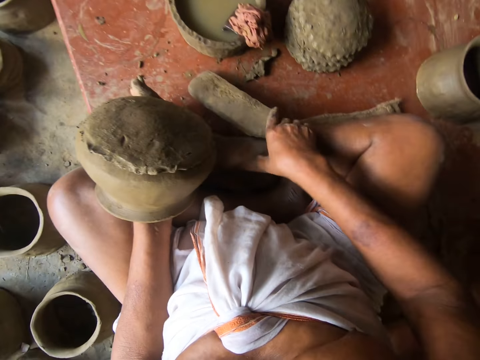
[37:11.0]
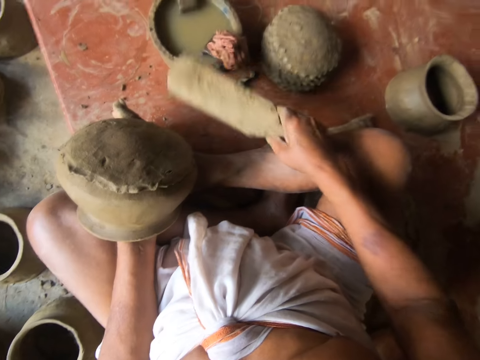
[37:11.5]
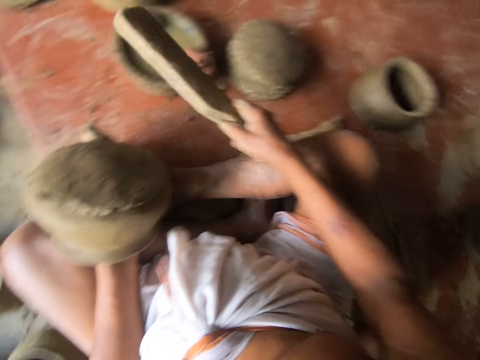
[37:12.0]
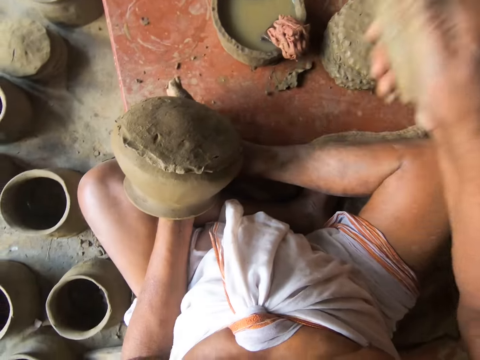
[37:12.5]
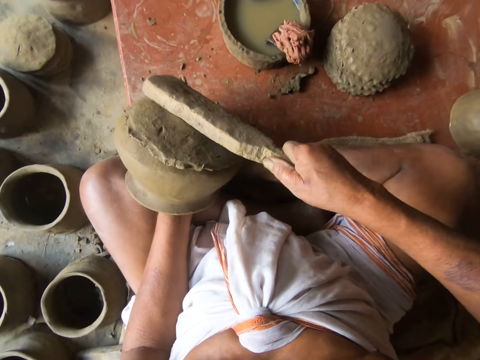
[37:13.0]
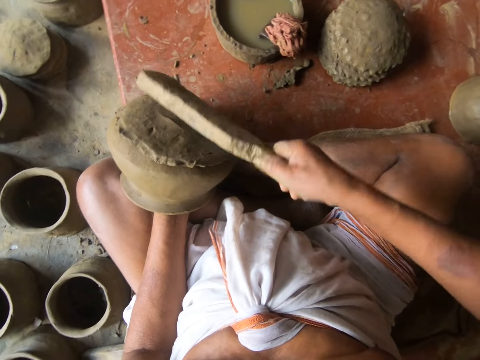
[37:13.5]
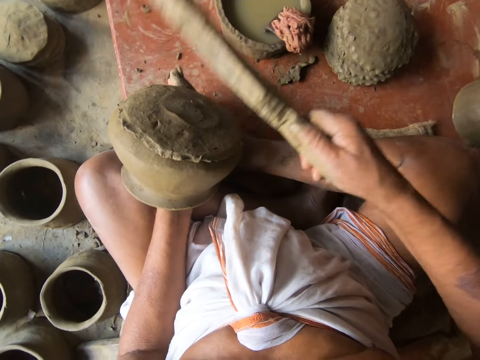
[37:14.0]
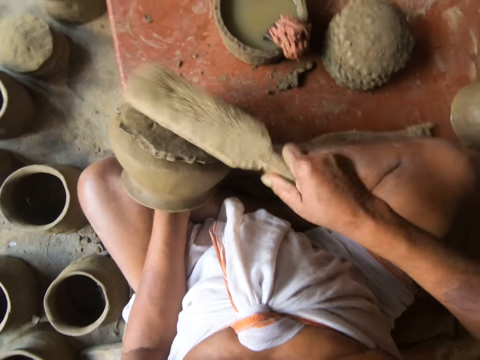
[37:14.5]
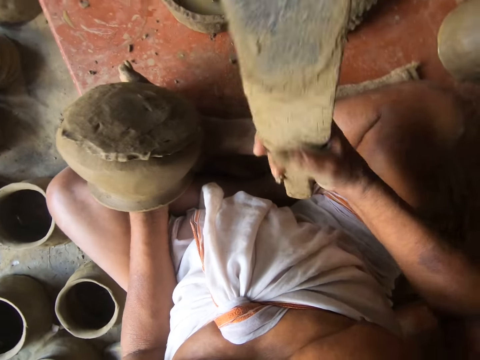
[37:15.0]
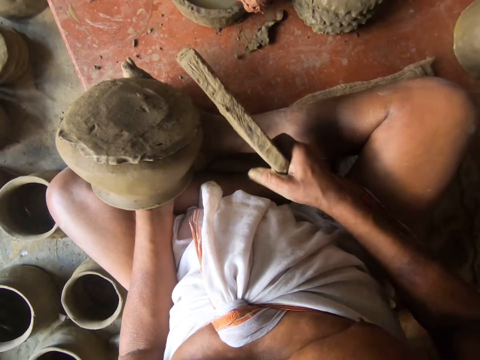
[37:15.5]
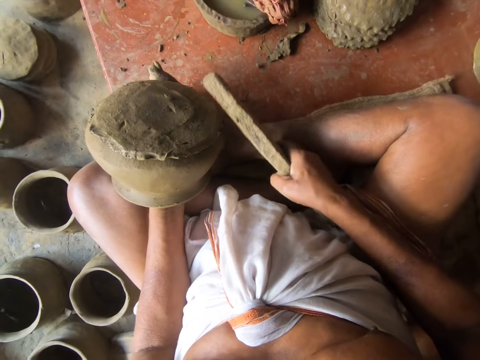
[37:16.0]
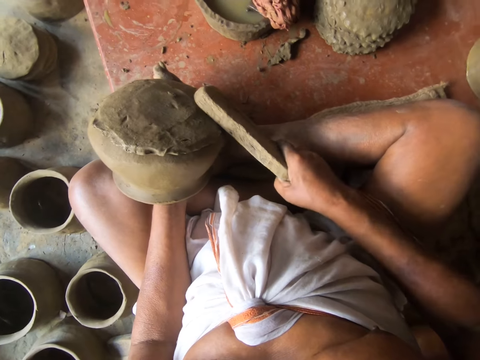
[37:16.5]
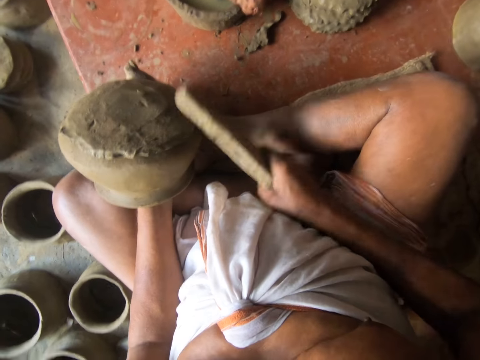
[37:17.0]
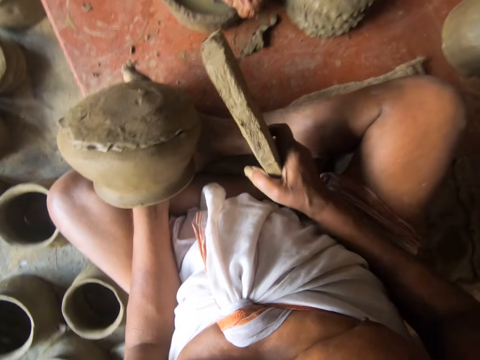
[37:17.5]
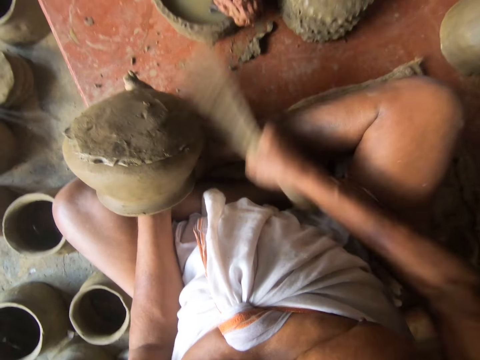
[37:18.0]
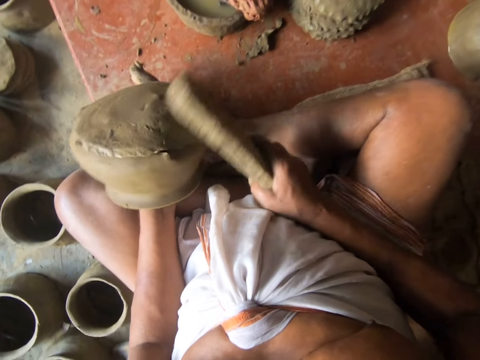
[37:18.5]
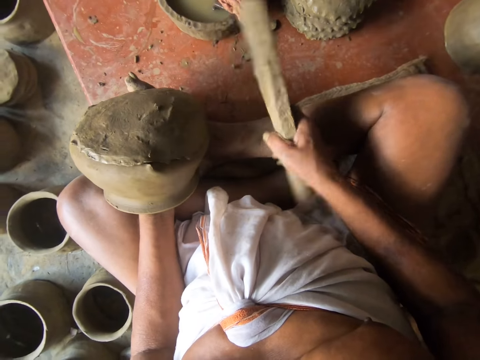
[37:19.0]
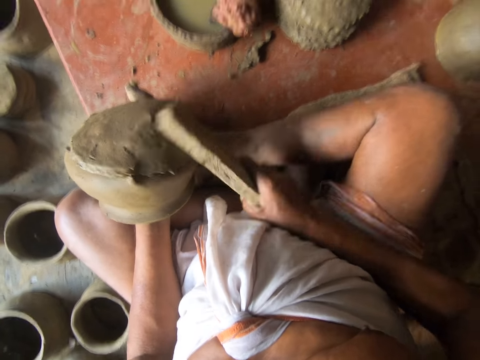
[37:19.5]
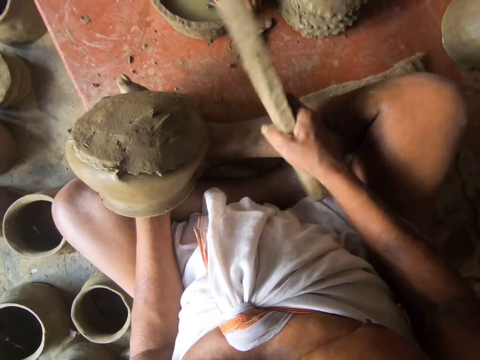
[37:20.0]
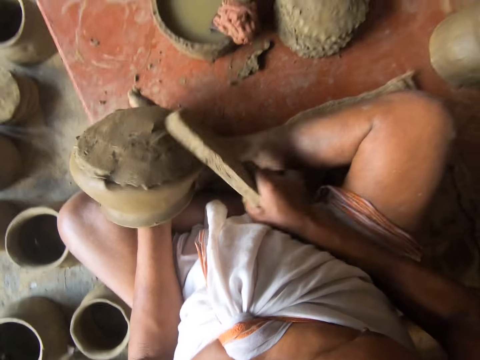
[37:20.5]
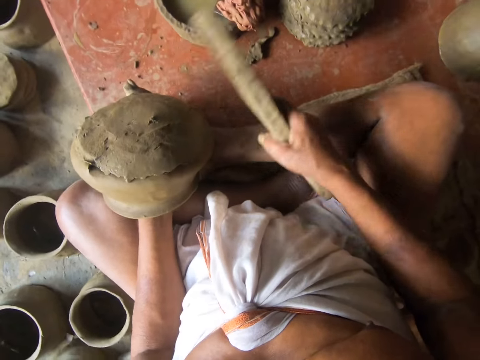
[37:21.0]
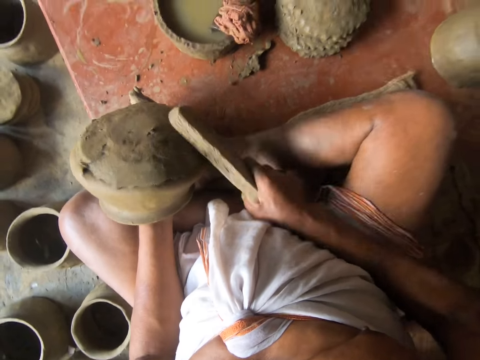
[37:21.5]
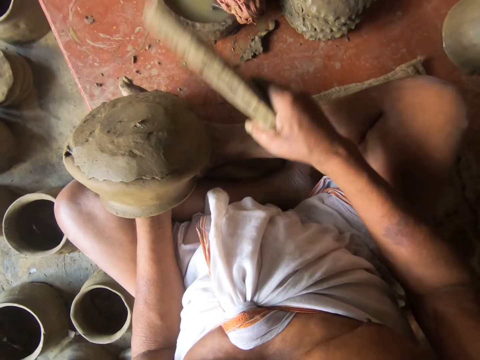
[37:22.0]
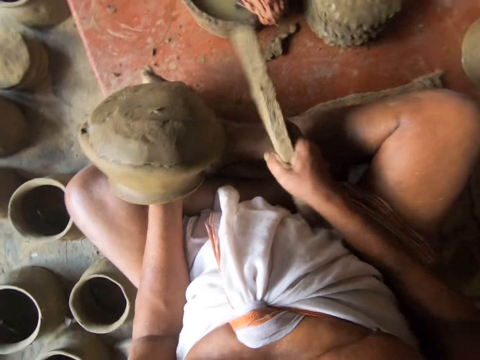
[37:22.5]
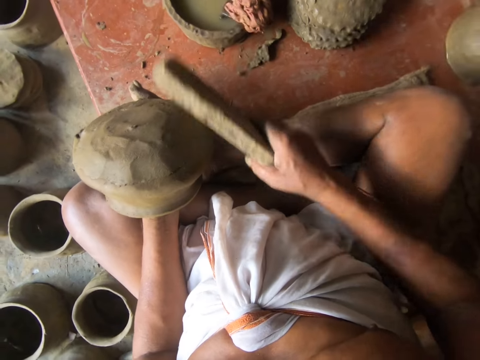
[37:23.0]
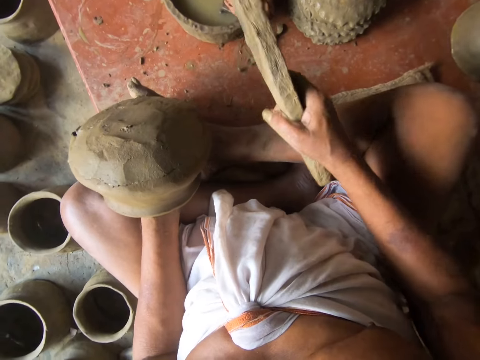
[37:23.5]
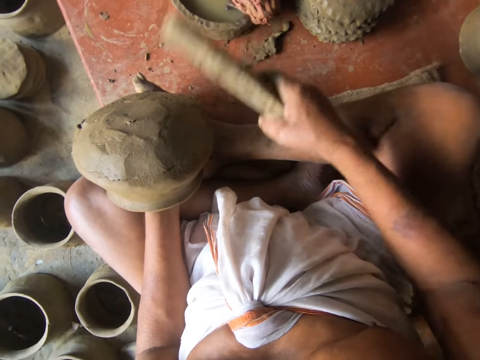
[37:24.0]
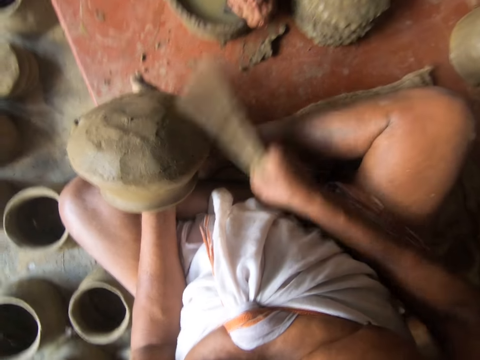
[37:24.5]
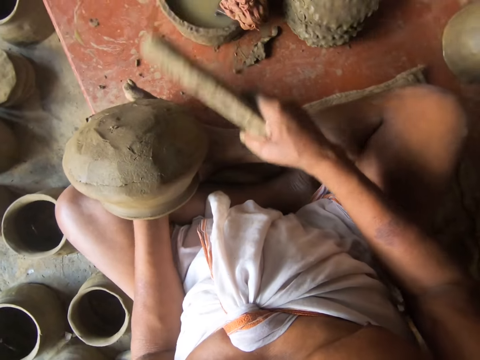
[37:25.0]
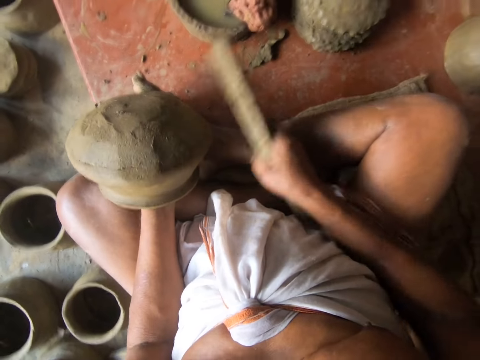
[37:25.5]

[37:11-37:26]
The camera wearer picks up the piece of wood. They touch the cloth. They hit on the moulded clay. They press the pot. They hit the pot.

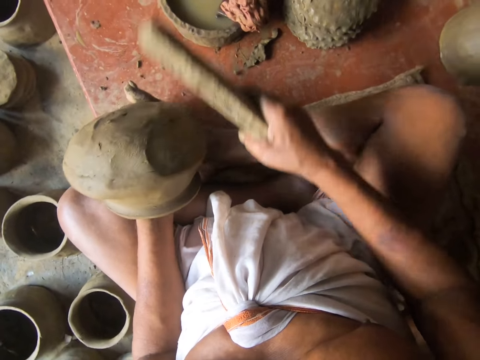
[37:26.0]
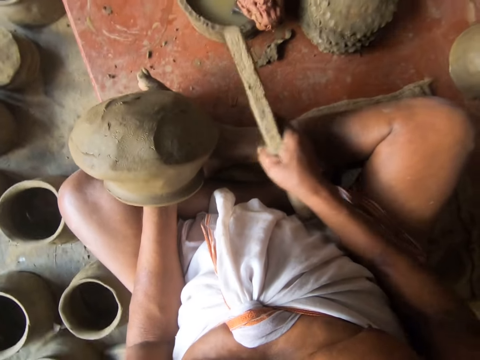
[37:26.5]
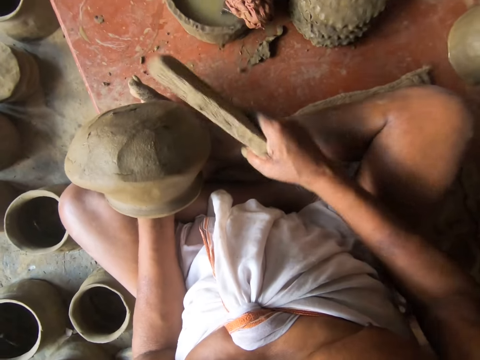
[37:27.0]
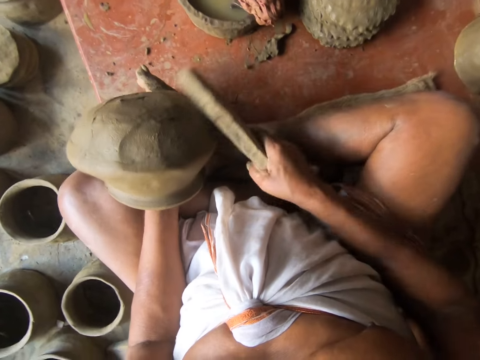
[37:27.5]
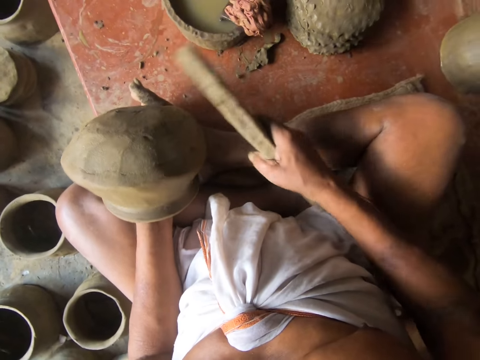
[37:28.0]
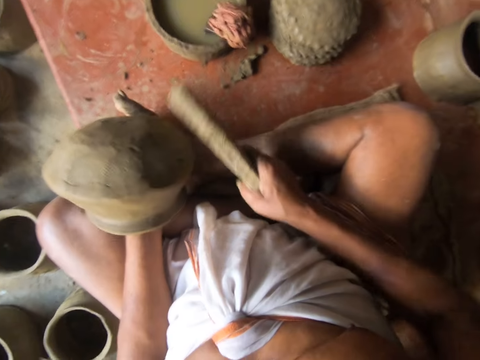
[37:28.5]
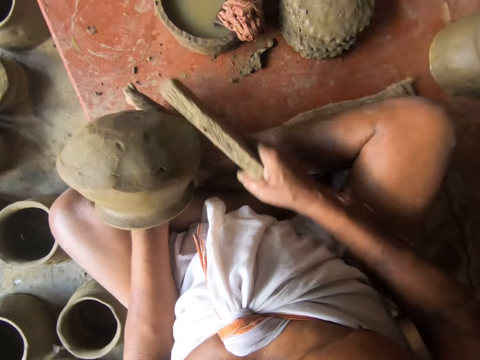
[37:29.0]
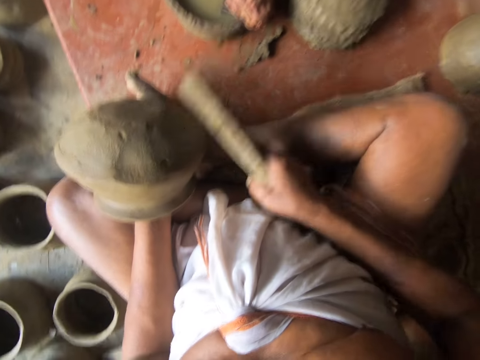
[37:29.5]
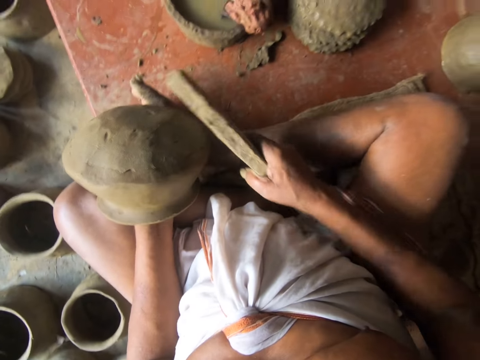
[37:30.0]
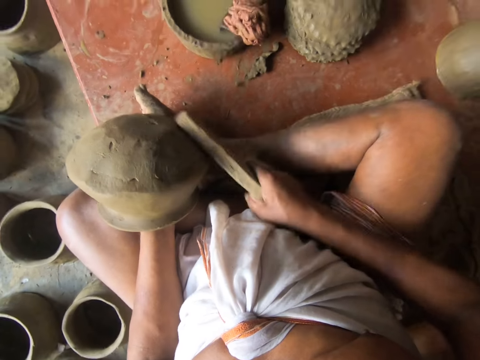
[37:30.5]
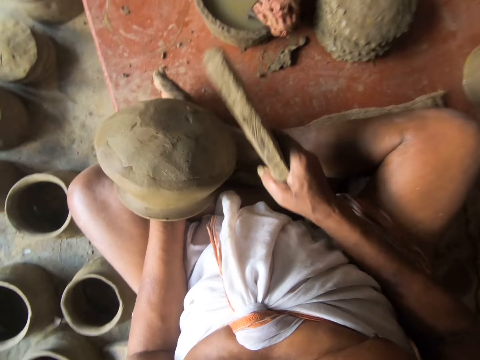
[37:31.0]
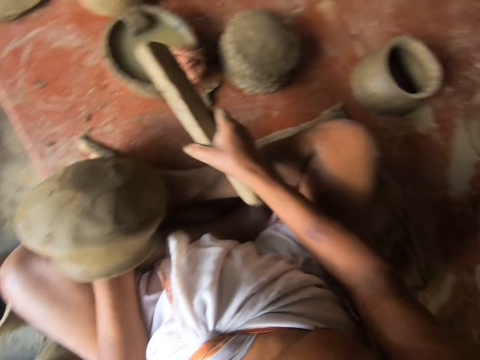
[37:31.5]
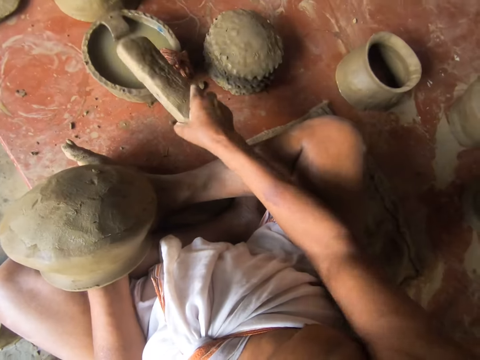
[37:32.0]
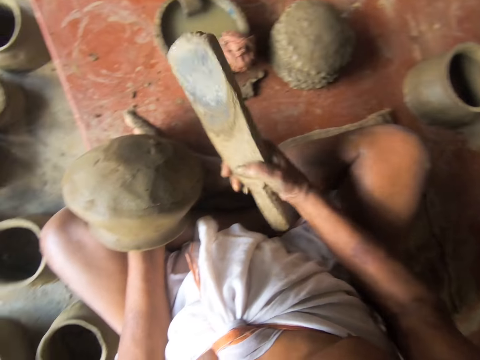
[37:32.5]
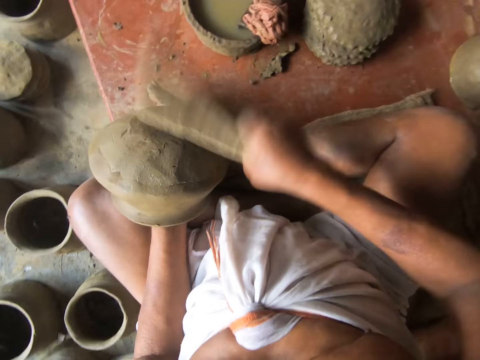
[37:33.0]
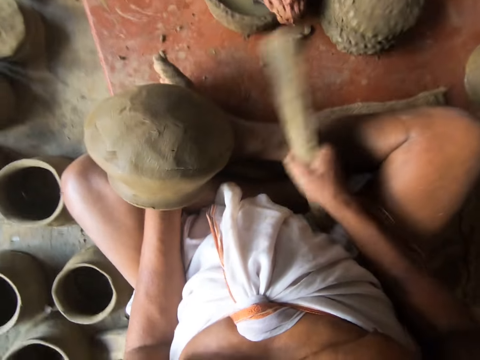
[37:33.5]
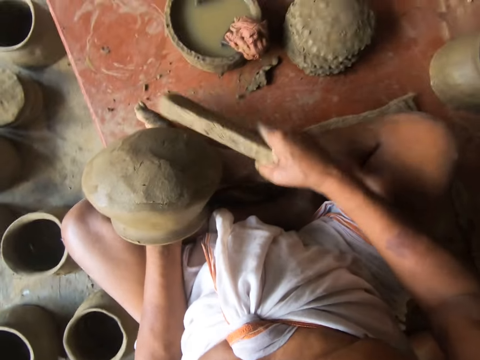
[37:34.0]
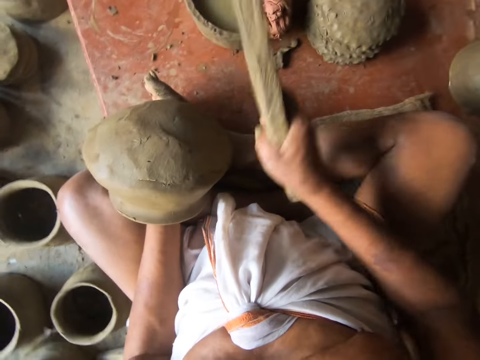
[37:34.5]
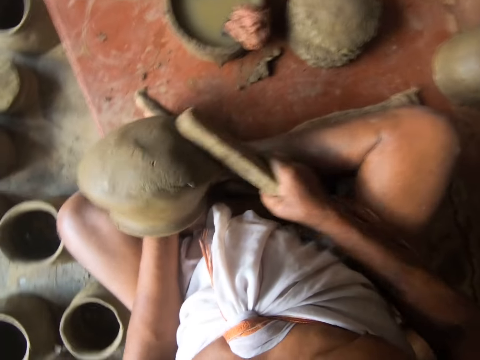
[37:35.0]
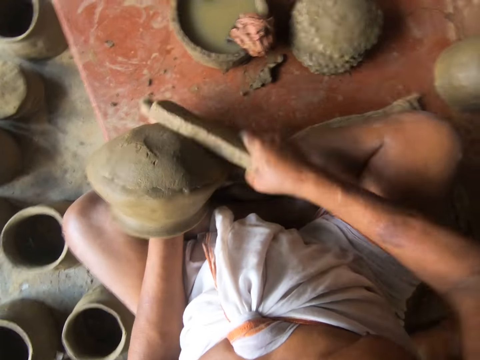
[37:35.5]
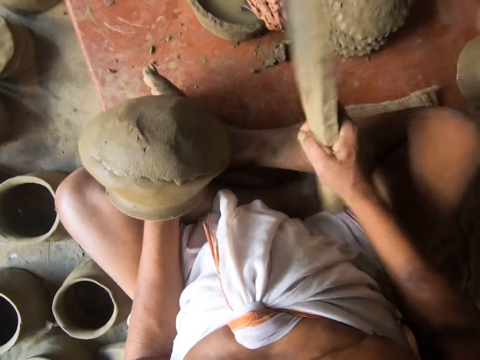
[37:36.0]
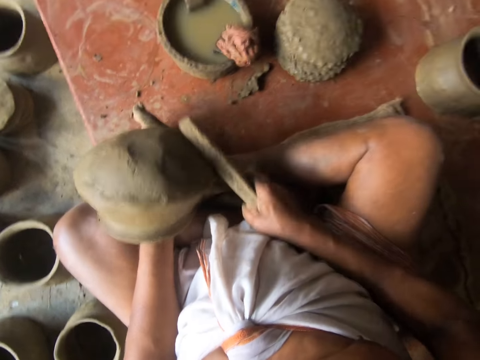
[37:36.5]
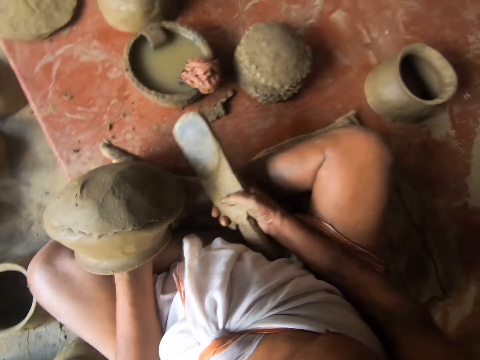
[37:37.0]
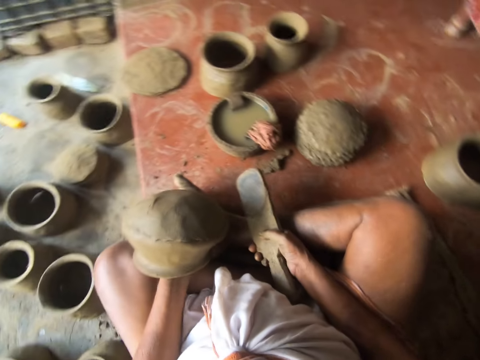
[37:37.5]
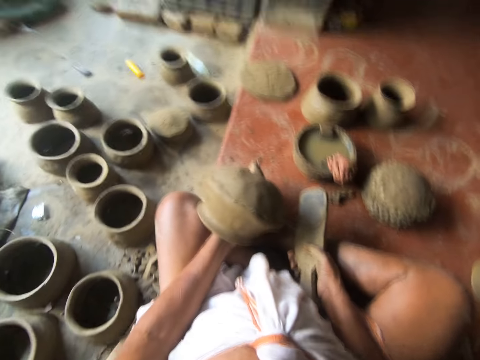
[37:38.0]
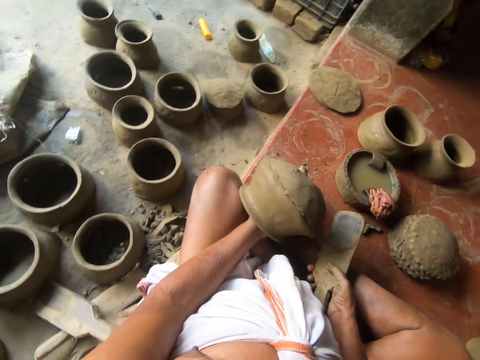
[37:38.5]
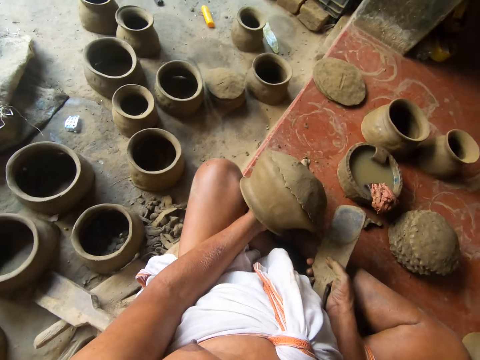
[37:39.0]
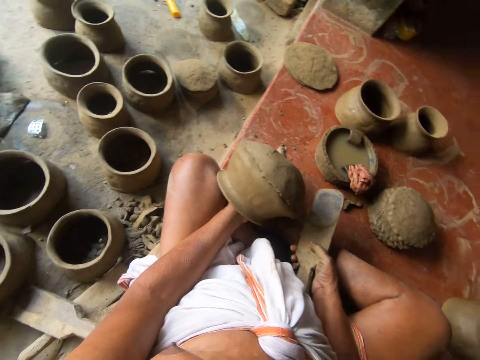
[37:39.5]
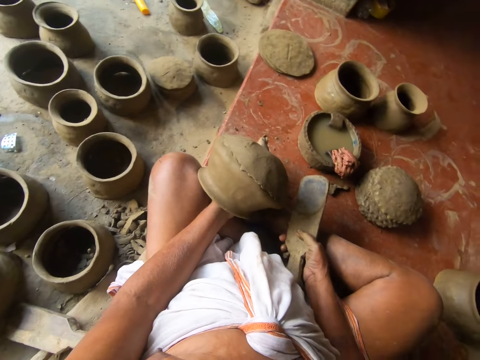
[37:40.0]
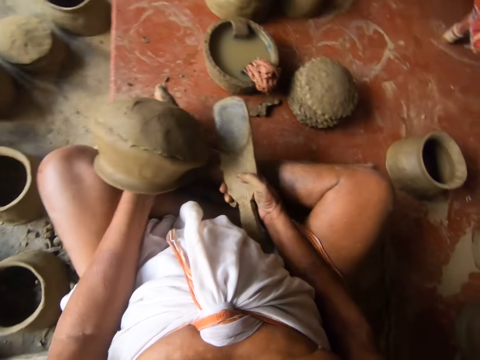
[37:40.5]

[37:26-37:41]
The camera wearer wets the wood. They hit the piece of cloth. They hit on the moulded clay. They look around.
